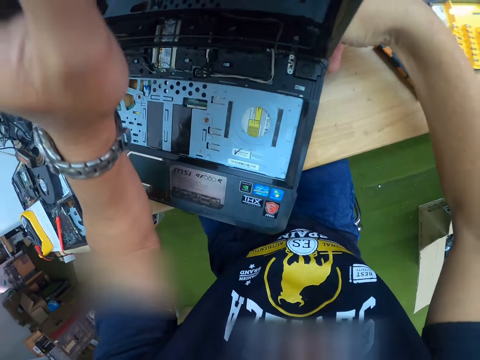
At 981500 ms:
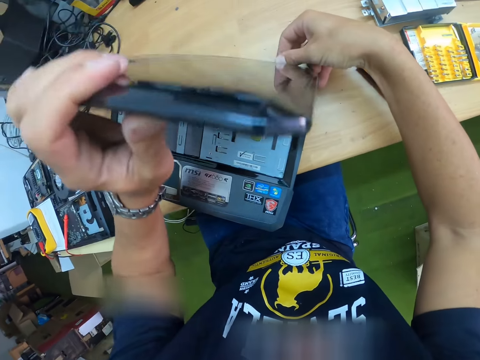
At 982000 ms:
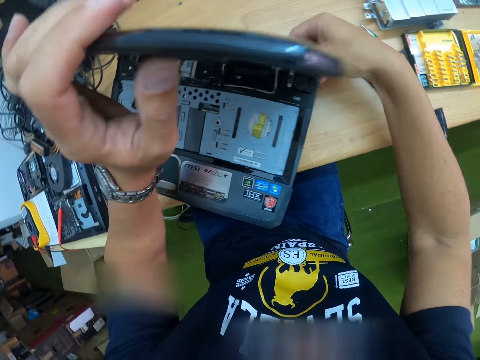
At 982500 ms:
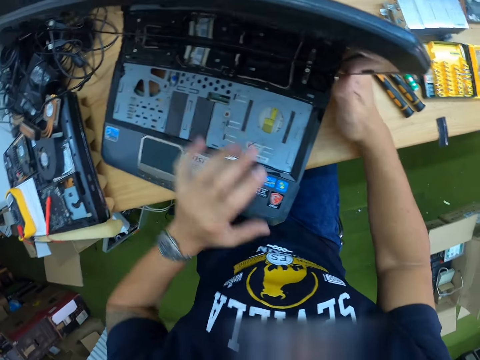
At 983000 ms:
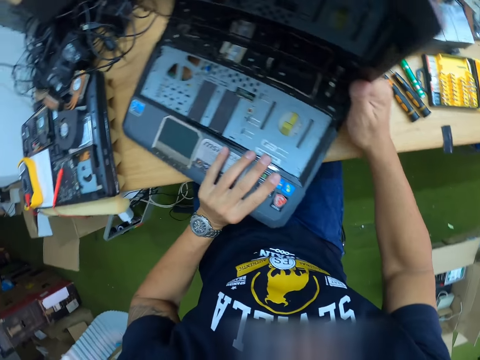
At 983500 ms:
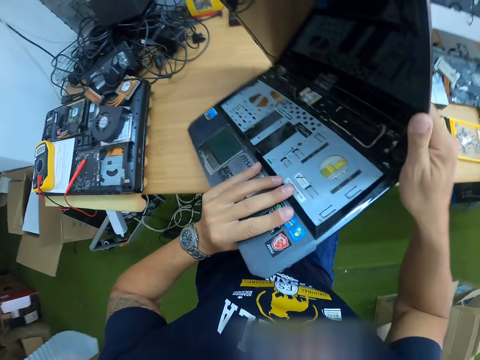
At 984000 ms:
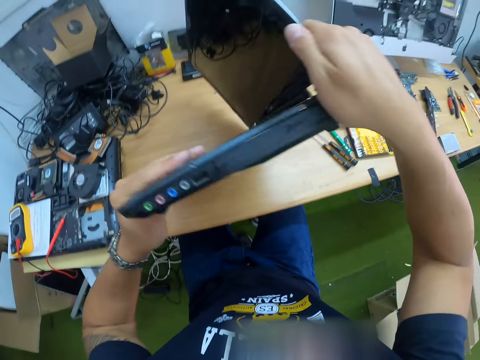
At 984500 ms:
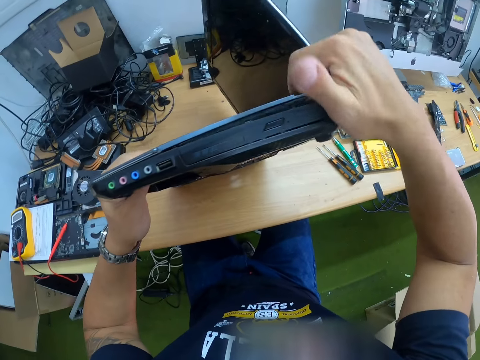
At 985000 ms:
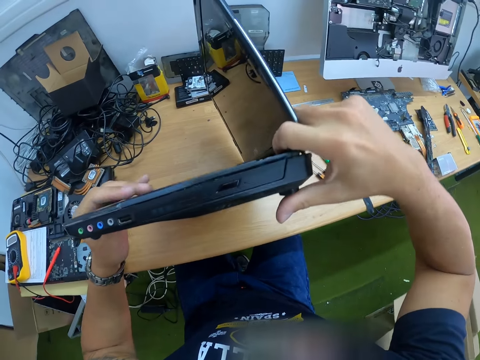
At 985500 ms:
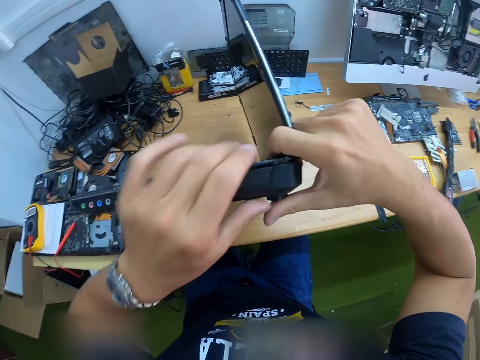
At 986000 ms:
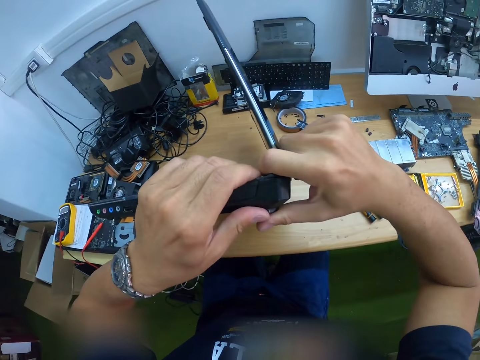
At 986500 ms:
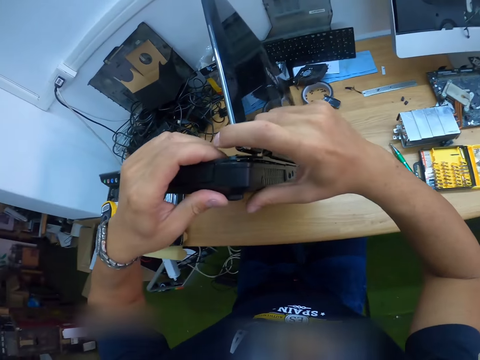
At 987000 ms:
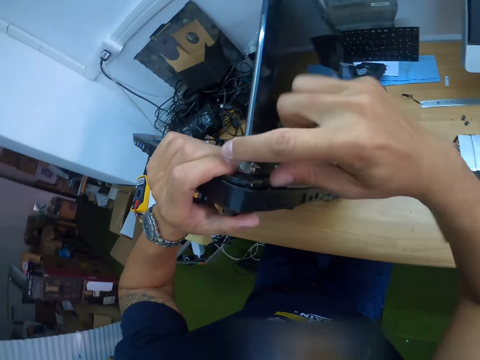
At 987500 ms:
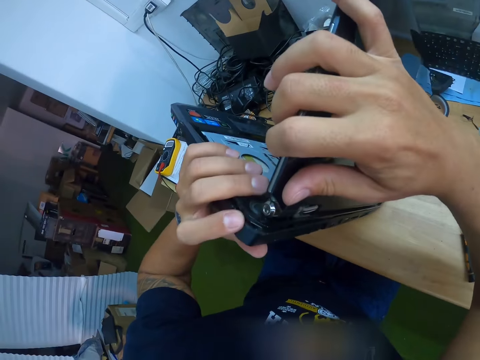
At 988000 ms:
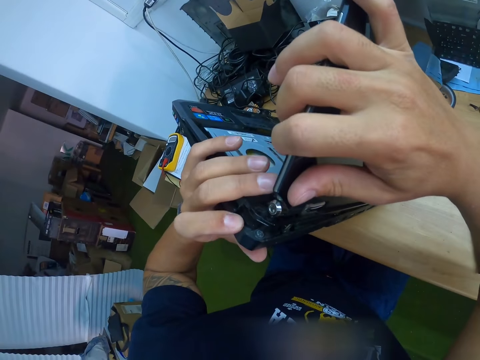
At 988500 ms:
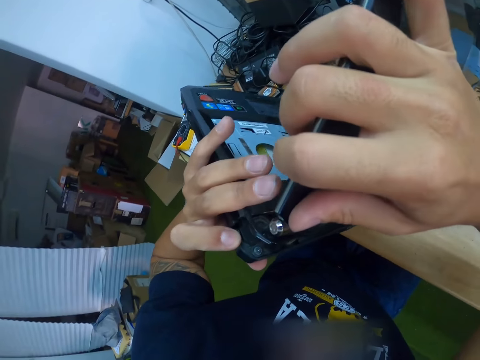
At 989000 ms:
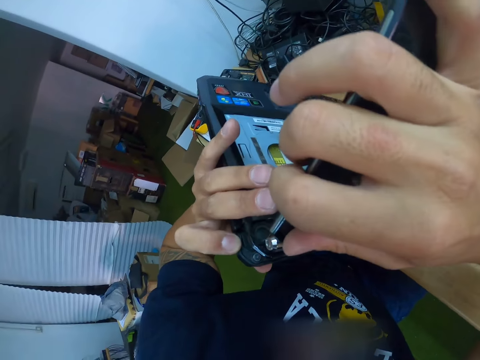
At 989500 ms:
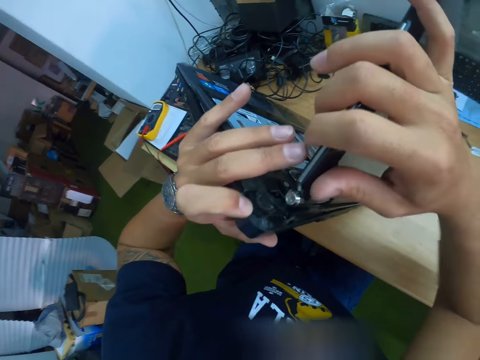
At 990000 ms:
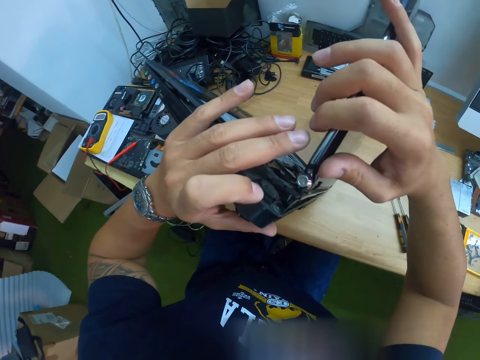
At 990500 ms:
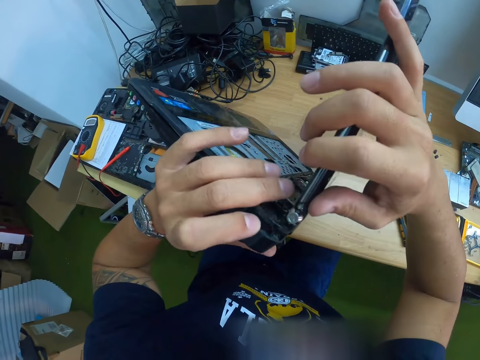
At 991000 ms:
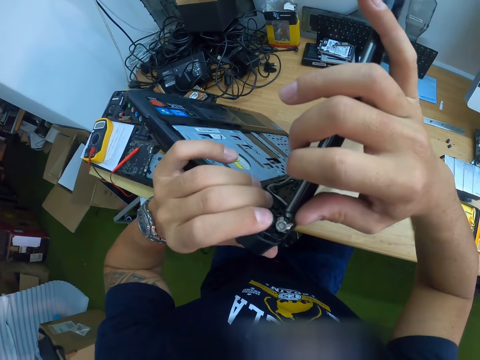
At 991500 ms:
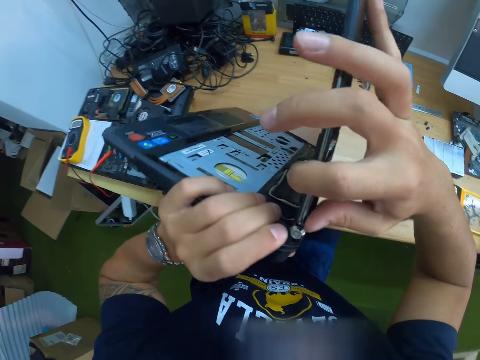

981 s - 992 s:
The camera wearer shakes the display screen with his left hand. He mends the unconditional laptop on the table. He turns the laptop vertically on the table with his hands. He touches the laptop with both hands. He mends the unconditional laptop on the table.

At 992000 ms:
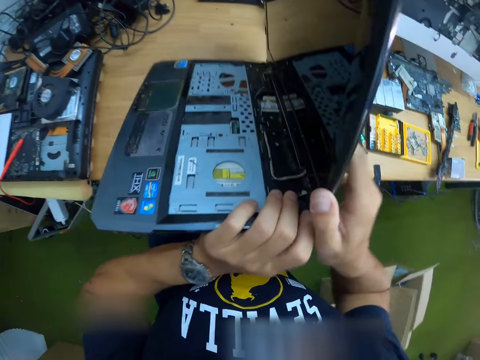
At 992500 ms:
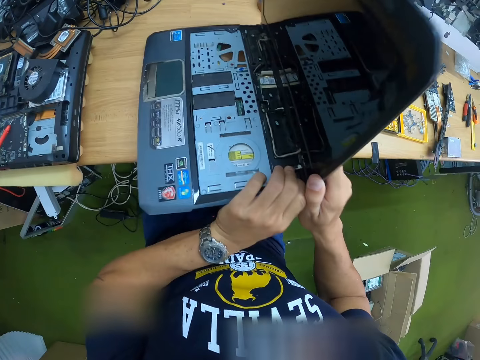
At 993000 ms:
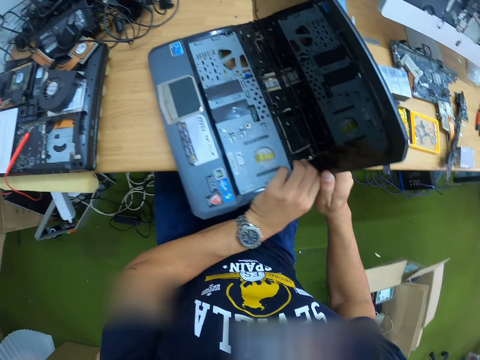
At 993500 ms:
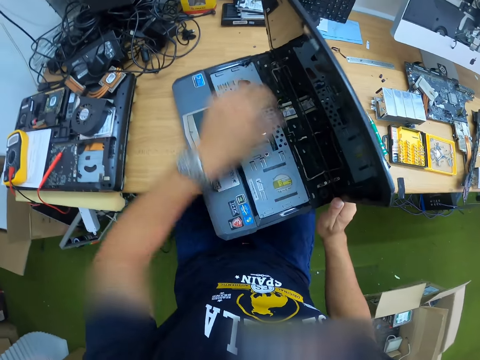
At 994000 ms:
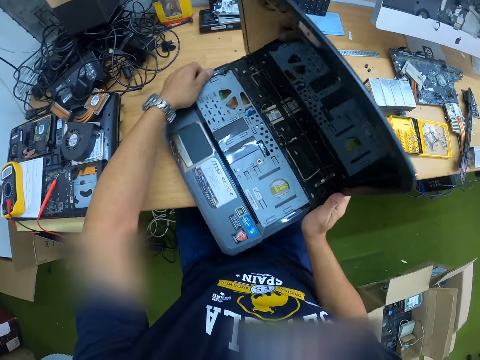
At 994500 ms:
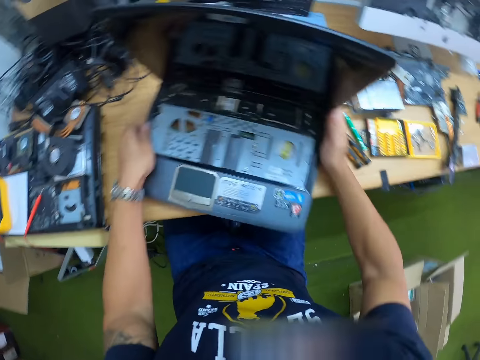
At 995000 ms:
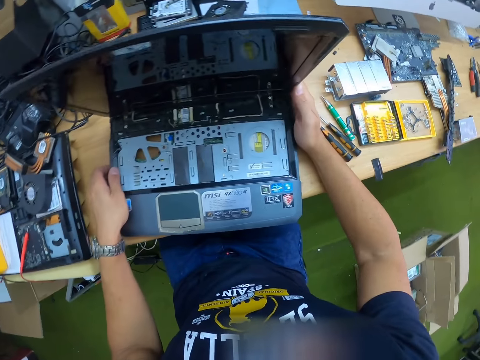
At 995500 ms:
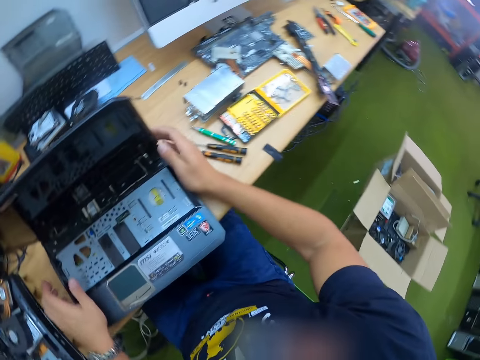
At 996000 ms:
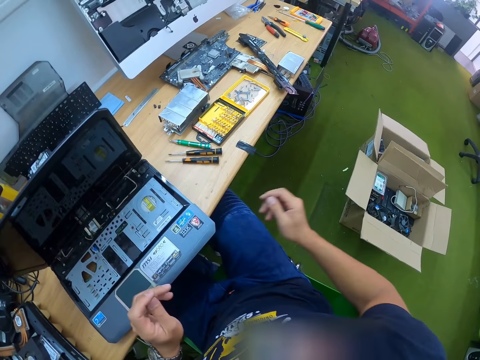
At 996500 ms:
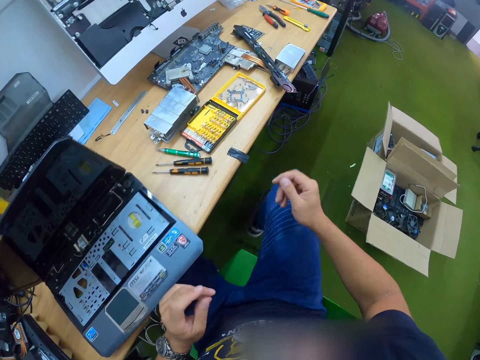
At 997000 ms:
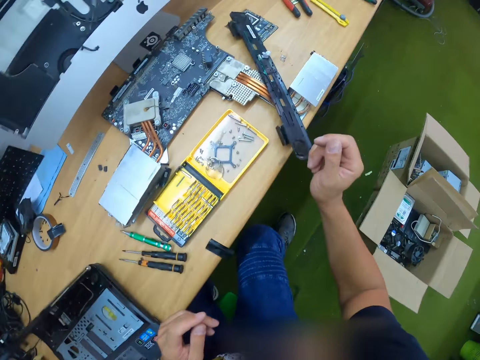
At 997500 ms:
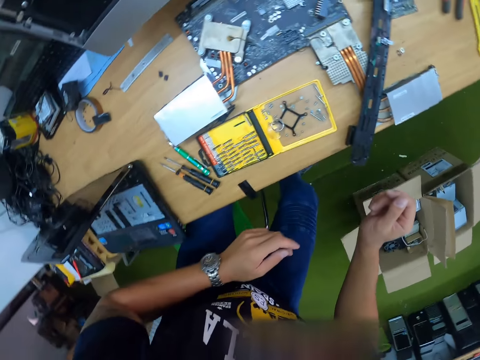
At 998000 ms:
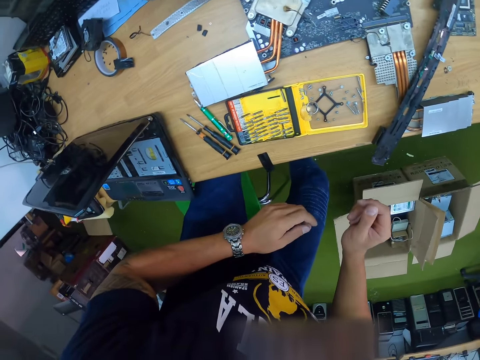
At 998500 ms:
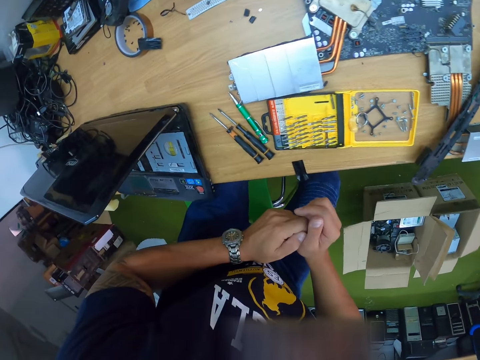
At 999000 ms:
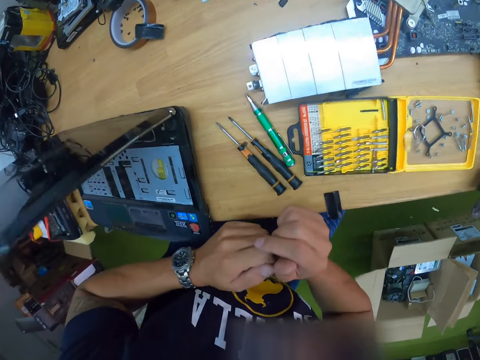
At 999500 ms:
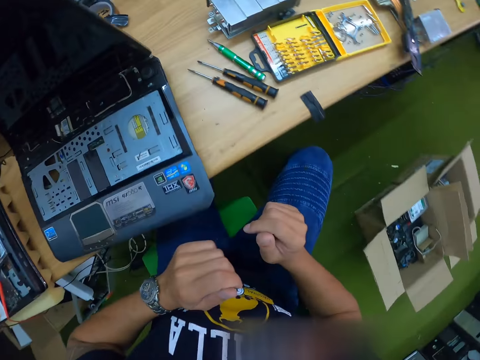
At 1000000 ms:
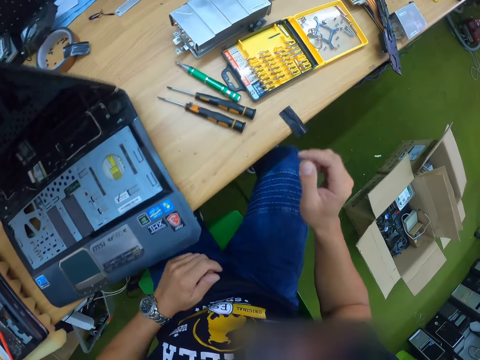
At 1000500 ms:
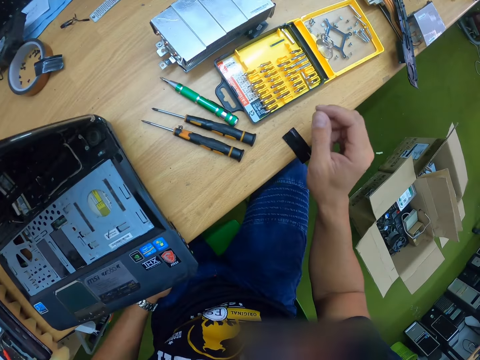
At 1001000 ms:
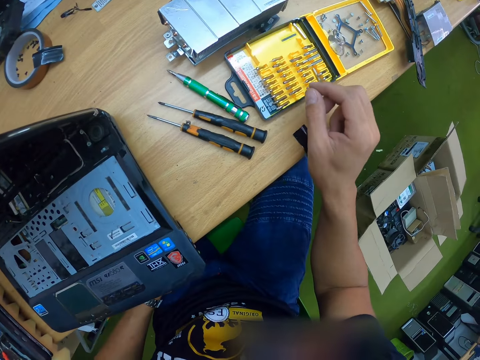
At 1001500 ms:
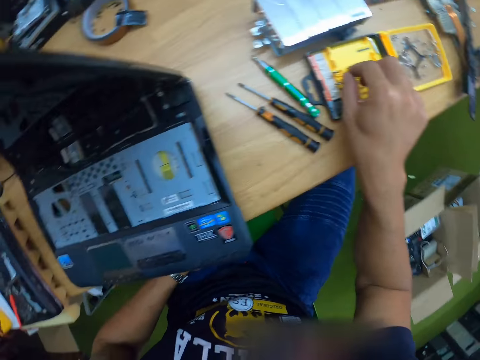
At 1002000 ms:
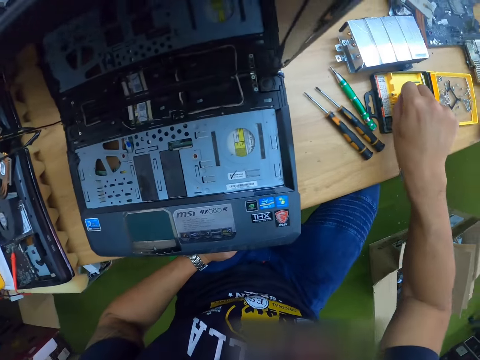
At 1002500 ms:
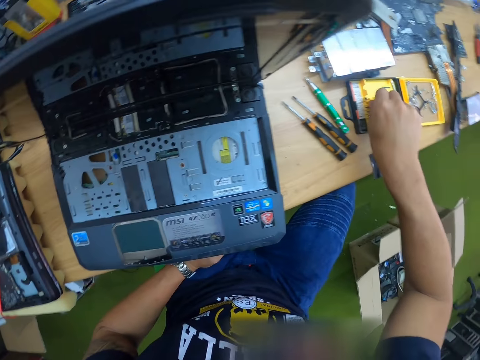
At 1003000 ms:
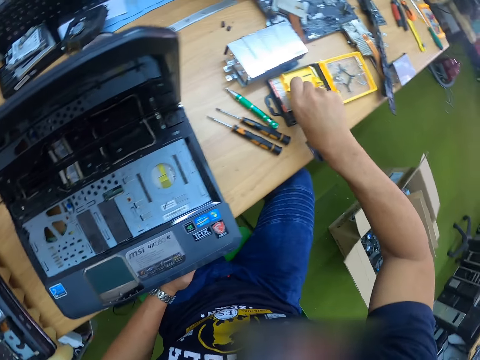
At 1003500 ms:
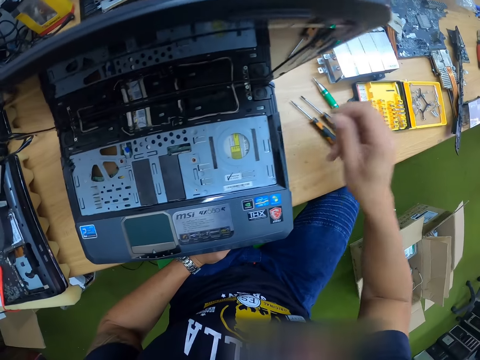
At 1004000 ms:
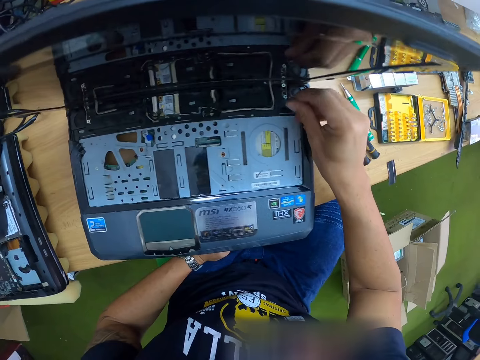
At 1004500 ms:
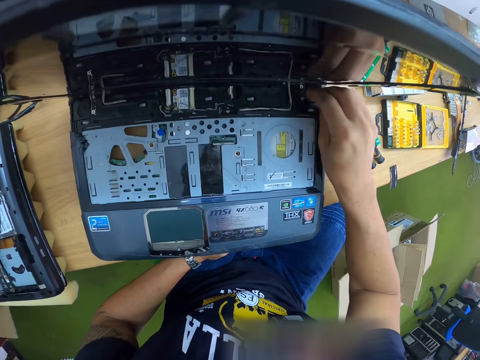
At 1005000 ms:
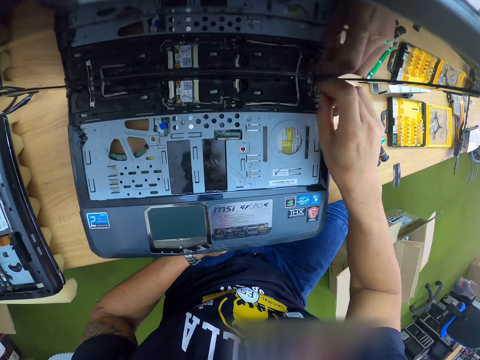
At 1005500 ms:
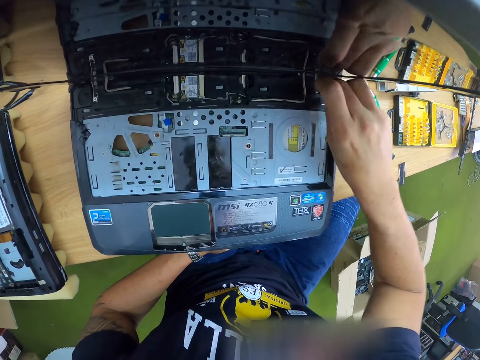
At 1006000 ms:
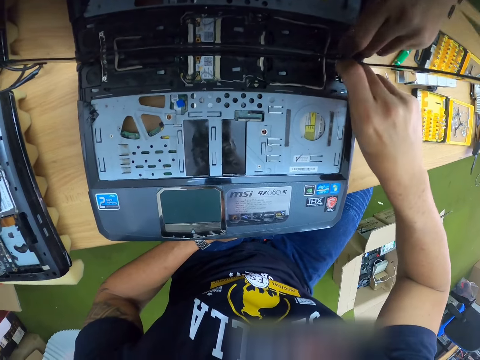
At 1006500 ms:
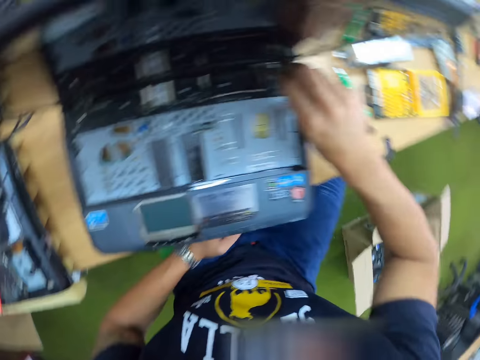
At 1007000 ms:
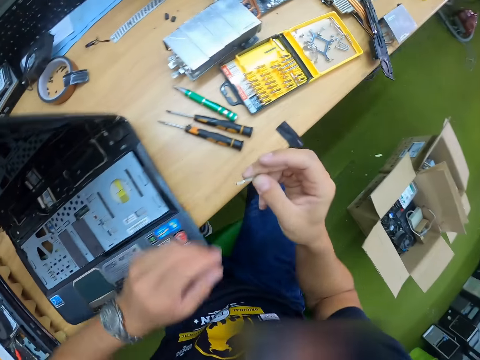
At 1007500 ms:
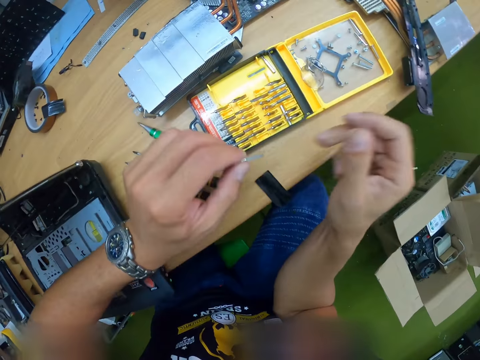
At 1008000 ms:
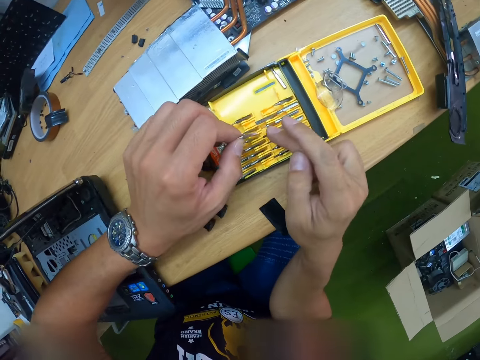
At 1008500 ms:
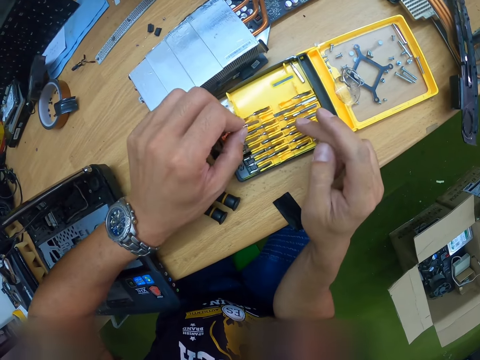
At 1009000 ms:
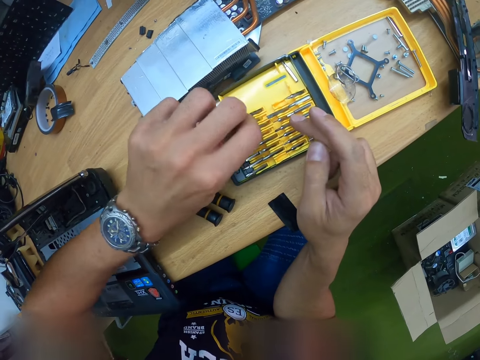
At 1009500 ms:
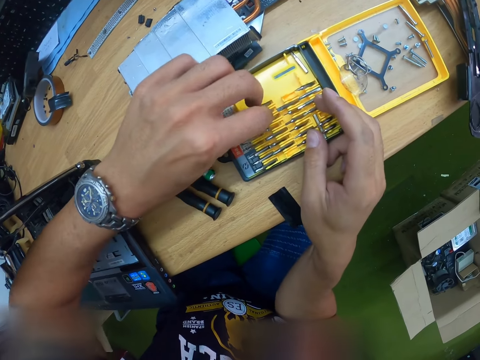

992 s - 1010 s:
The camera wearer nips the unconditional laptop on the table with both hands. He rotates the laptop on the table with both hands. He stares around. He moves a leg. He stares around on the table. He moves a leg. He picks up a driver bit or screw from the tool kit with his right hand. He fixes a screw in the laptop with the driver bit in his right hand. He moves a leg. He stares around. He holds the driver bit in his right hand. He touches the driver bit with his left hand. He touches the driver bit in the tool kit with his right hand. He puts the screw in a plastic screw bin.
